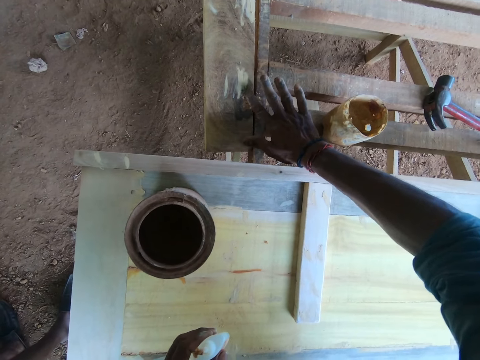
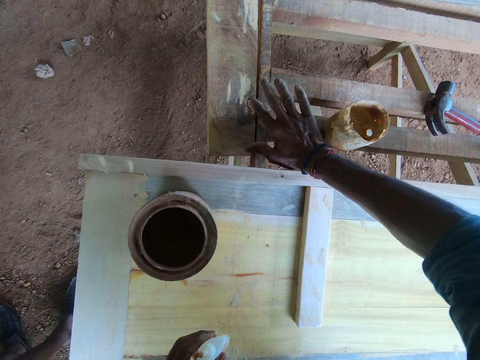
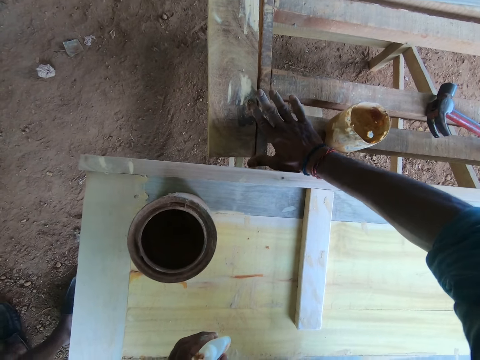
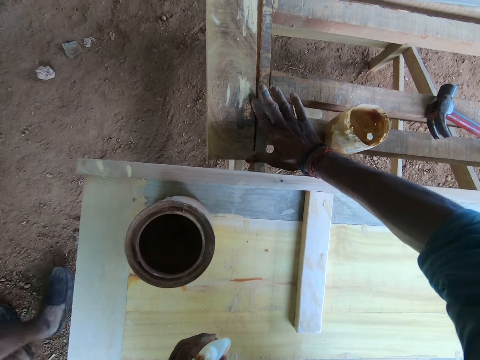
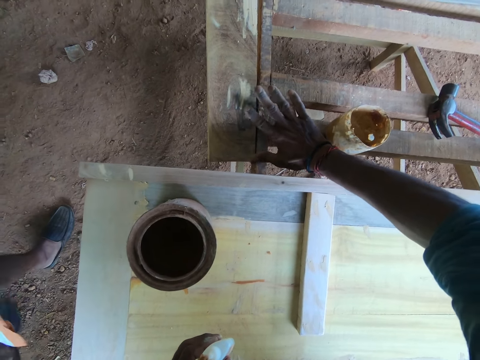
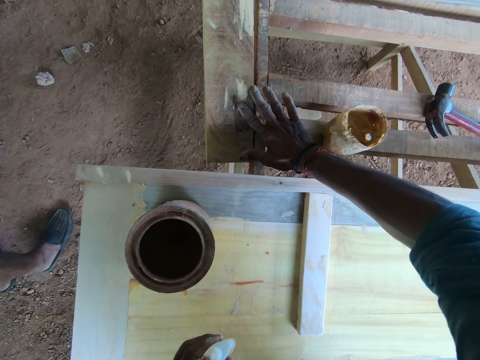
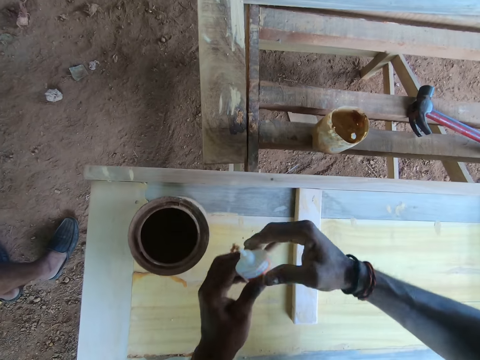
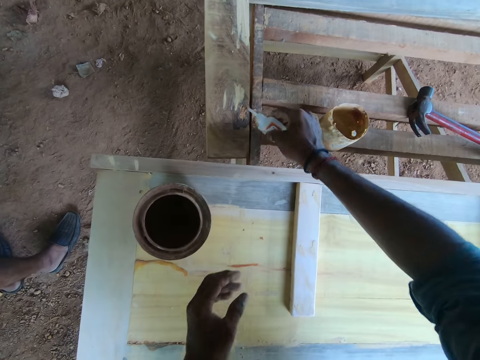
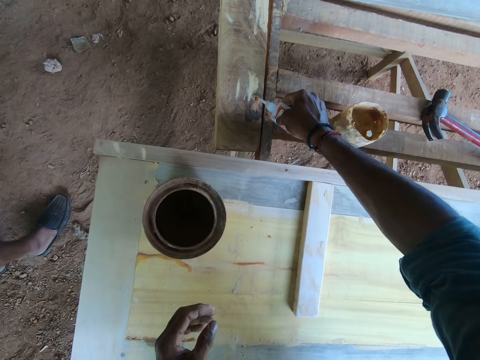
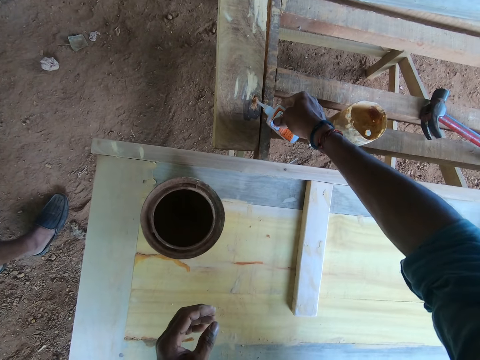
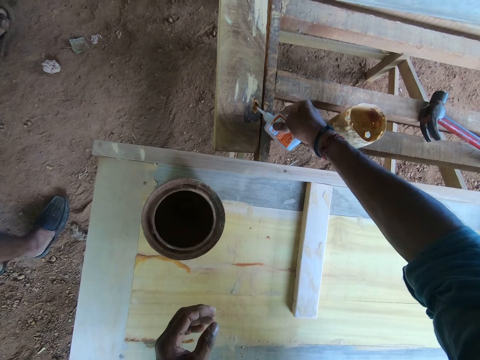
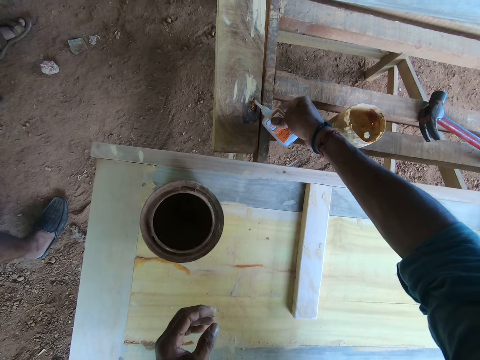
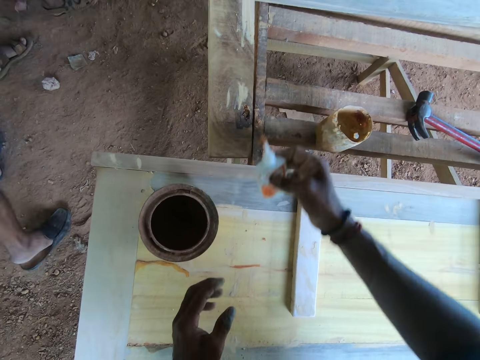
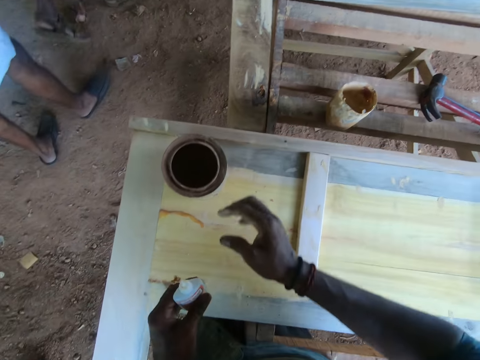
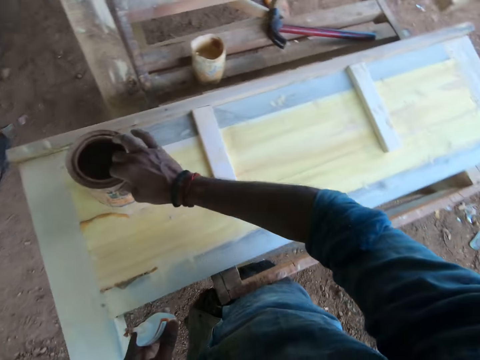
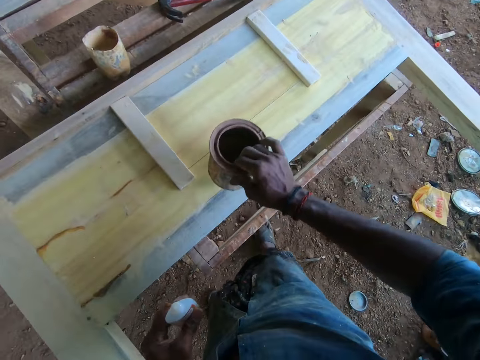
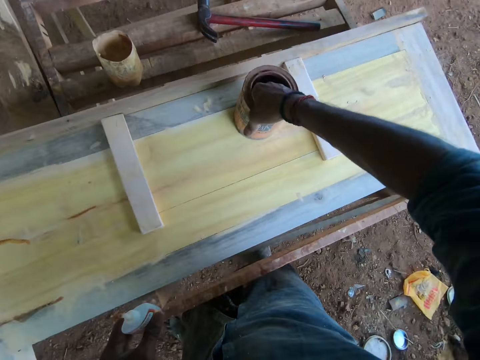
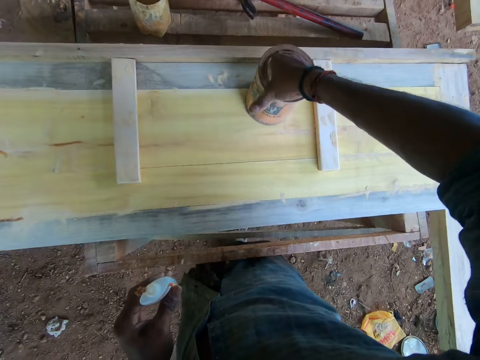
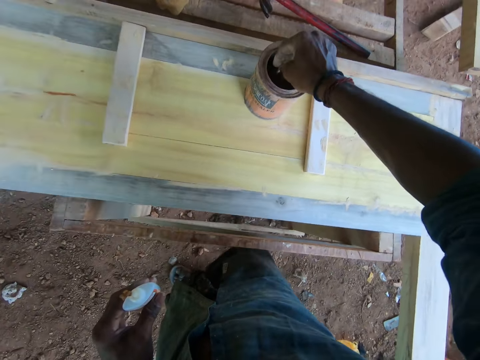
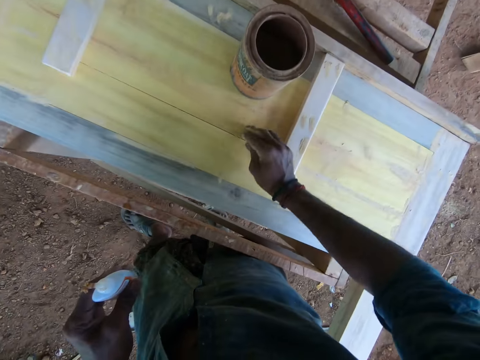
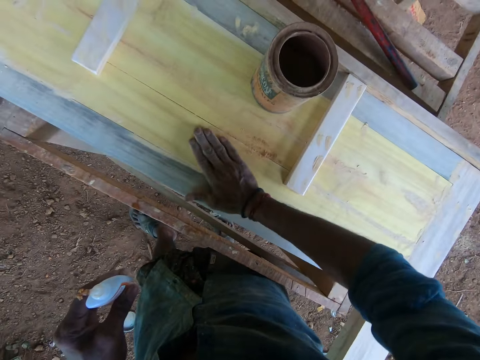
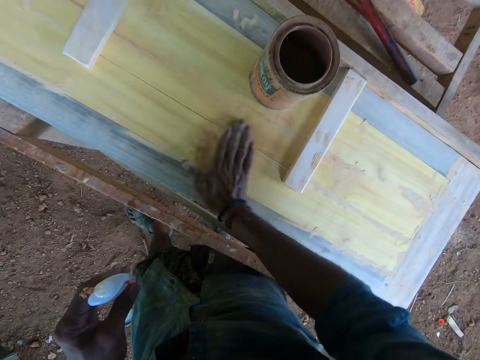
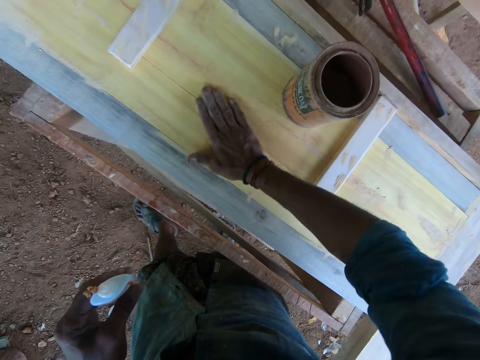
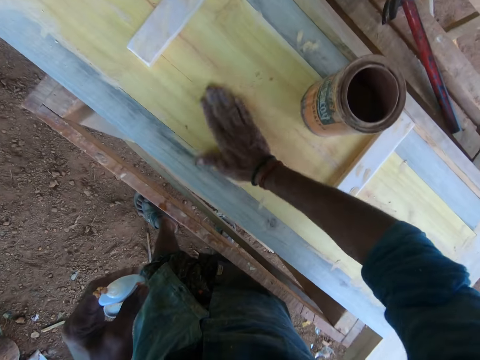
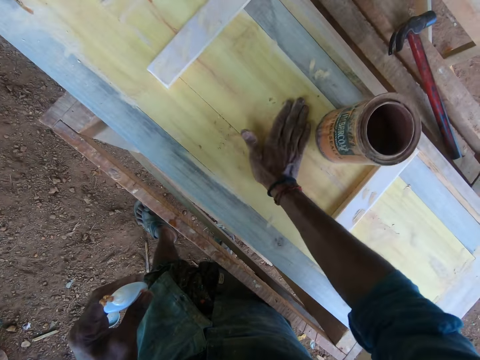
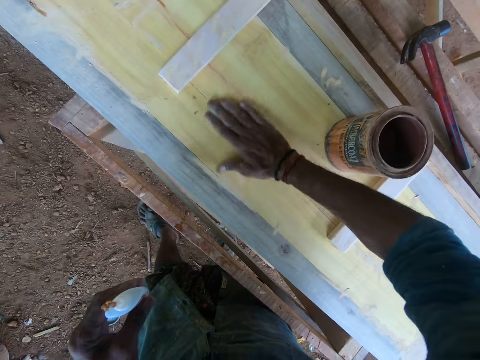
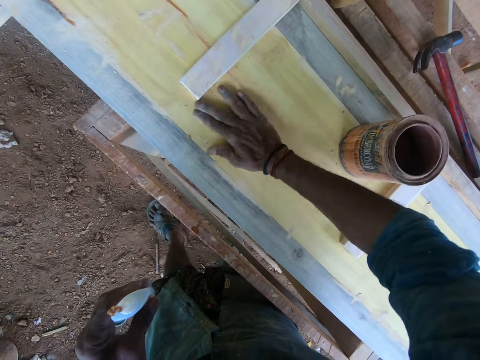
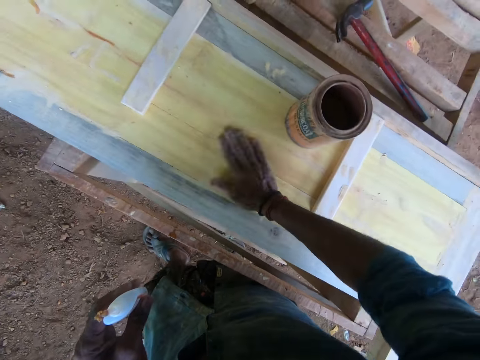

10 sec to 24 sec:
The camera wearer smears sawdust with the right finger repeatedly. He passes the bottle in his left hand to his right hand. He holds the glue bottle with the right hand. He applies glue from the bottle in his right hand on the sawdust on the piece of wood. He passes the bottle in his right hand to his left hand. A man and another man walk around the workshop. The camera wearer holds the glue bottle with the left hand. He moves the container on the piece of wood on the table with his right hand. He takes sawdust from the container on the piece of wood on the table with his right hand. He rubs the sawdust in his right hand on the piece of wood. He smears sawdust with the right finger repeatedly.

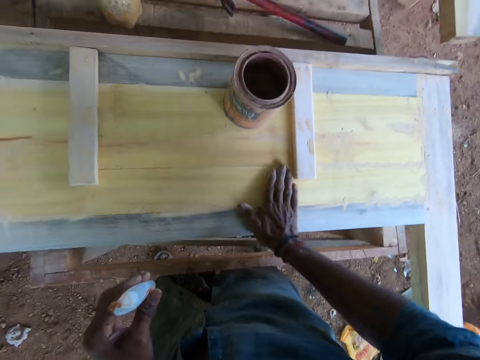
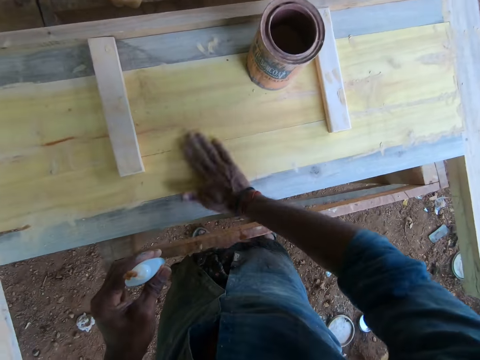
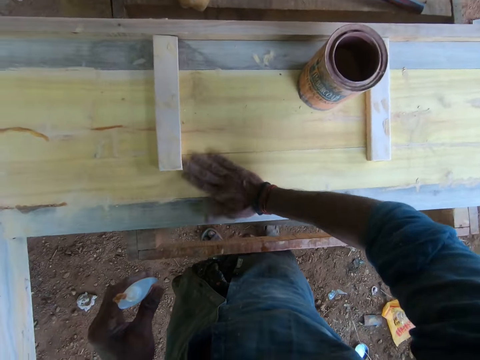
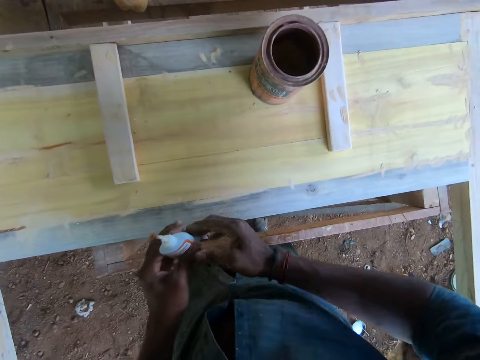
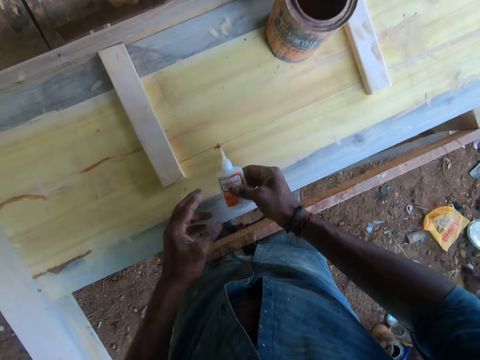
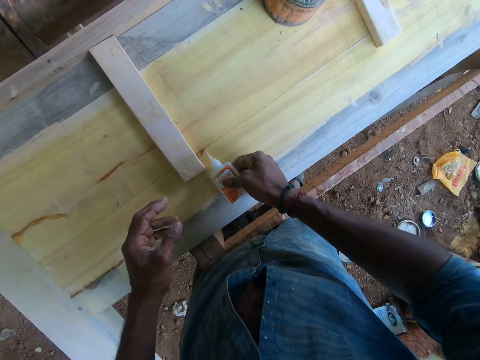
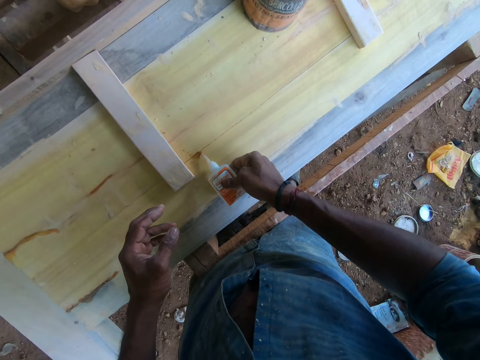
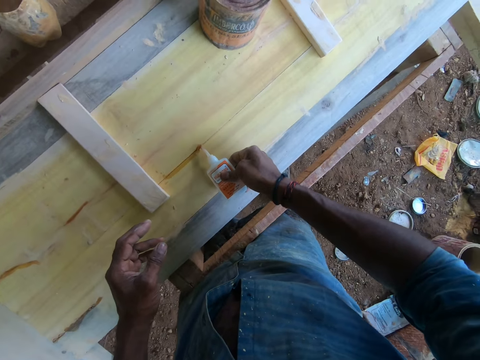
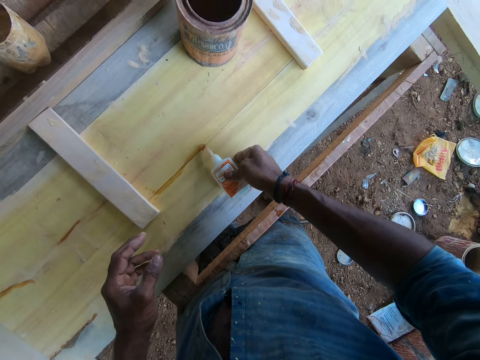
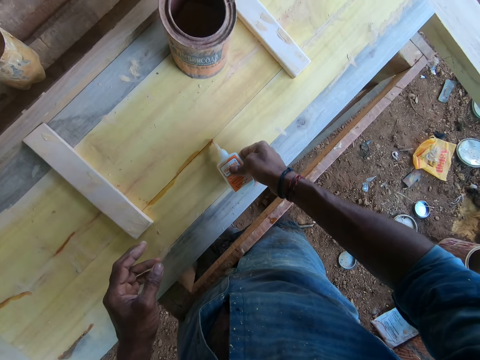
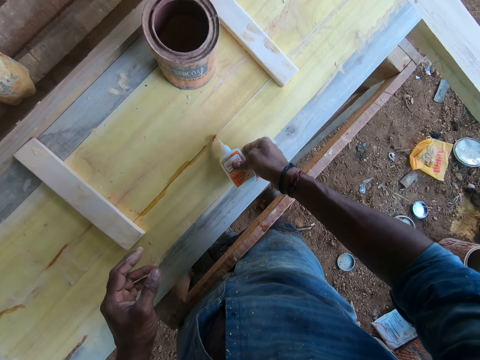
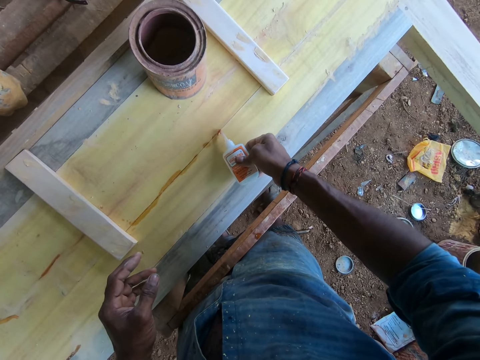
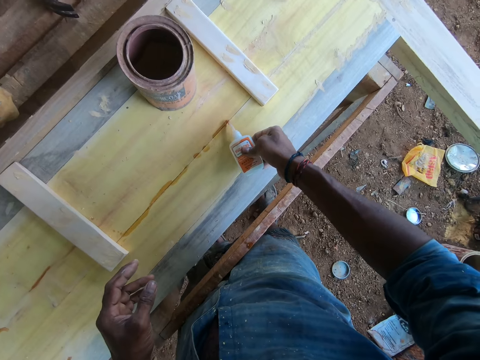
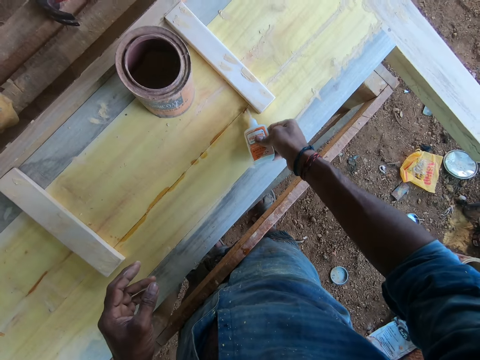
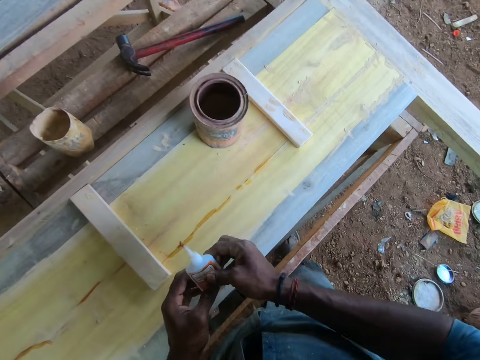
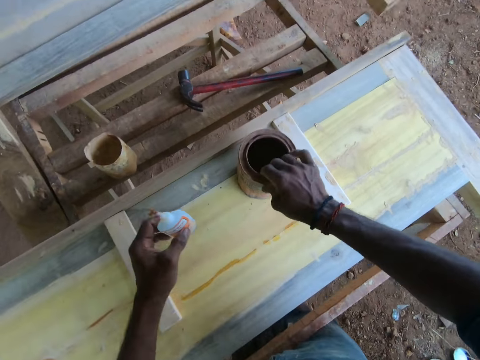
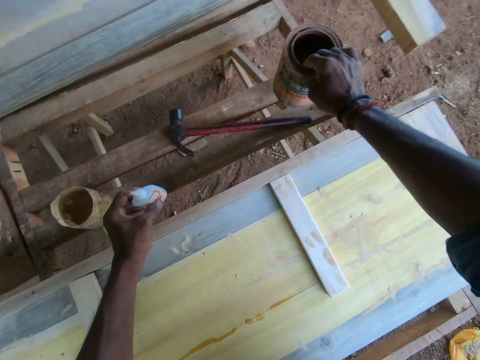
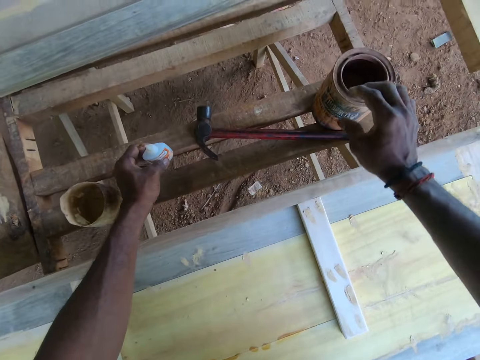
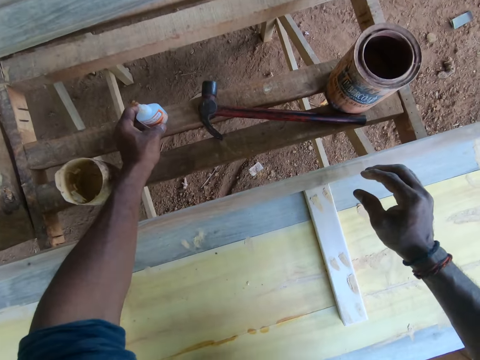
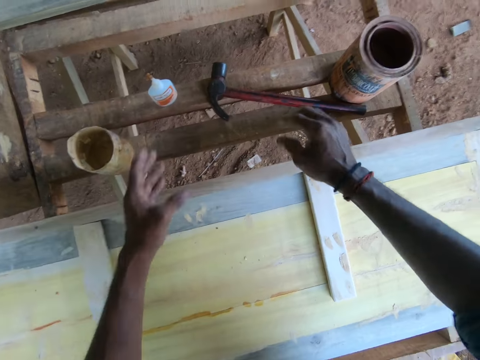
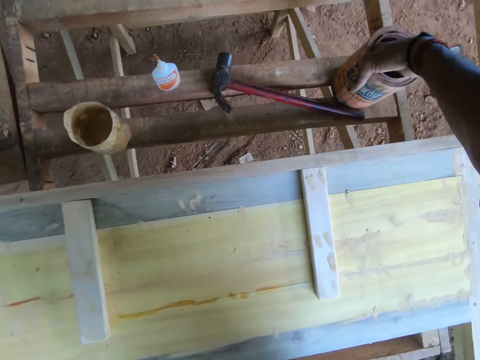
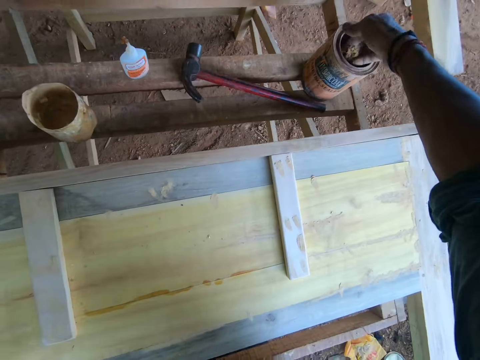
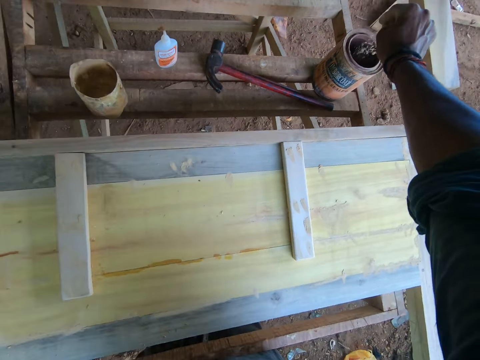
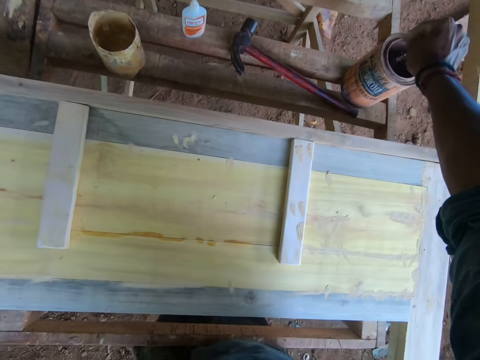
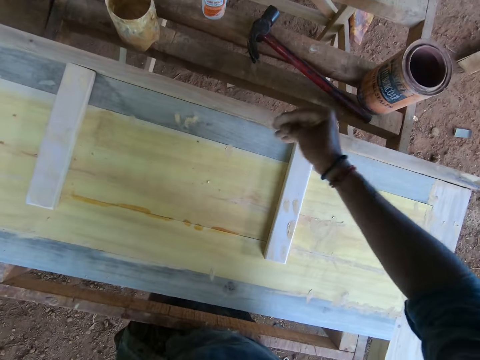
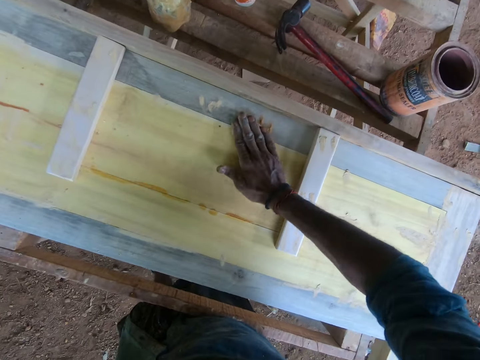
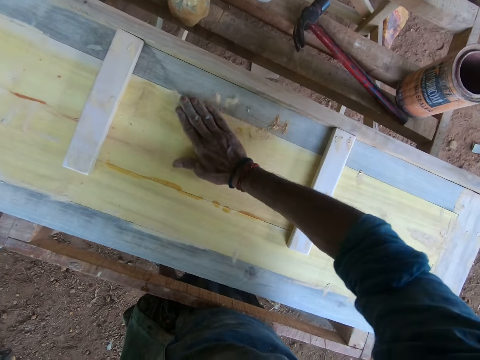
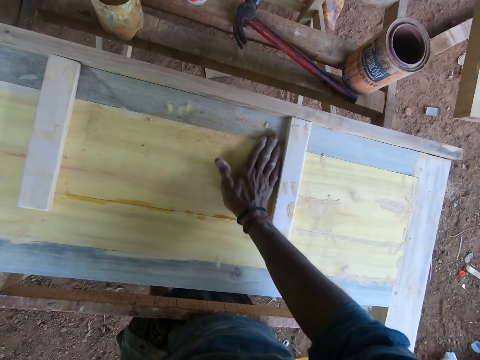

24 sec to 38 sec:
The camera wearer smears sawdust with the right finger. He passes the bottle in his left hand to his right hand. He pushes the container with the right hand. He applies glue from the bottle in his right hand on the piece of wood on the table. He holds the glue bottle with both hands. He passes the bottle in his right hand to his left hand. He lifts the container on the piece of wood on the table with his right hand. He drops the container in his right hand on the table. He drops the bottle in his left hand on the table. He dips the right hand in the container. He takes sawdust from the container on the table with his right hand. He drops sawdust in the container. He smears sawdust with the right finger. He rubs the sawdust in his right hand on the piece of wood. He smears sawdust with the right finger again.
